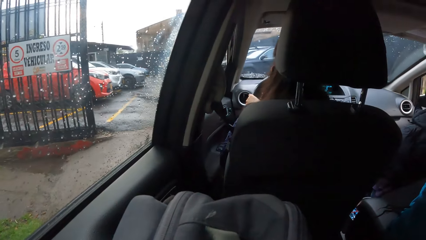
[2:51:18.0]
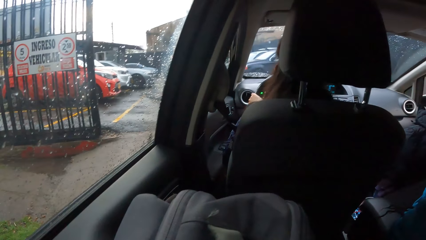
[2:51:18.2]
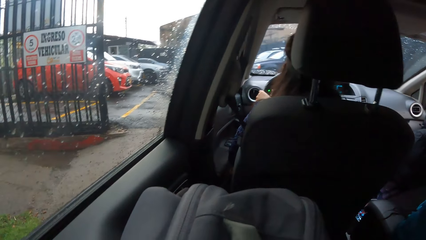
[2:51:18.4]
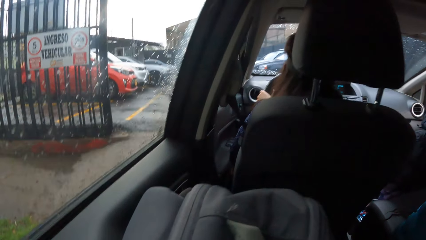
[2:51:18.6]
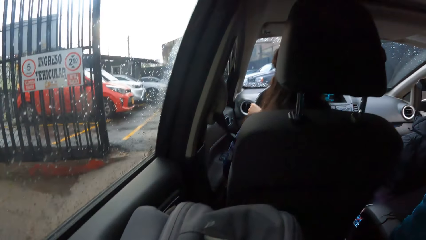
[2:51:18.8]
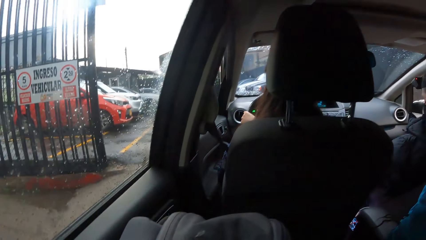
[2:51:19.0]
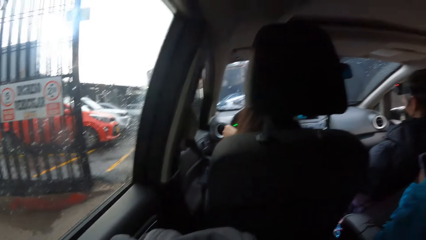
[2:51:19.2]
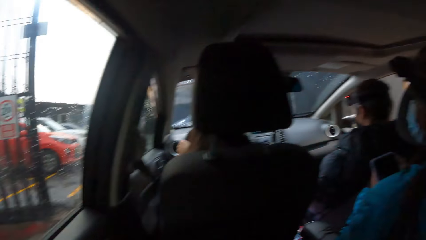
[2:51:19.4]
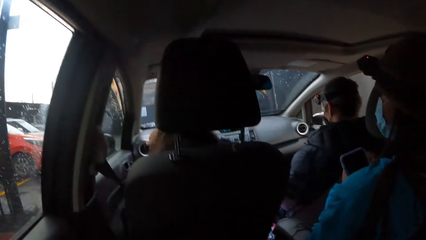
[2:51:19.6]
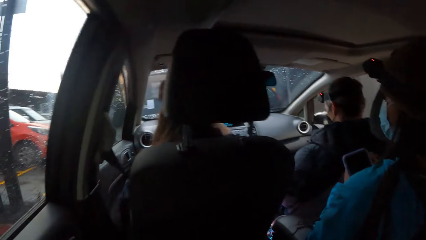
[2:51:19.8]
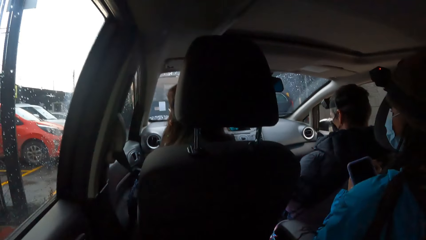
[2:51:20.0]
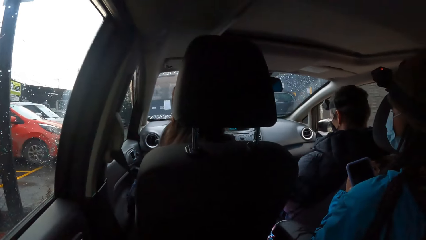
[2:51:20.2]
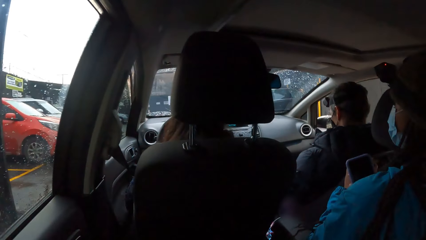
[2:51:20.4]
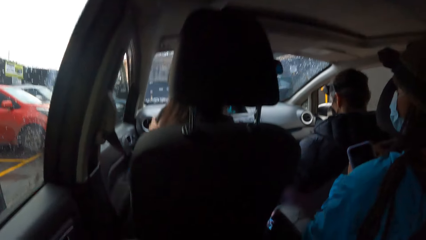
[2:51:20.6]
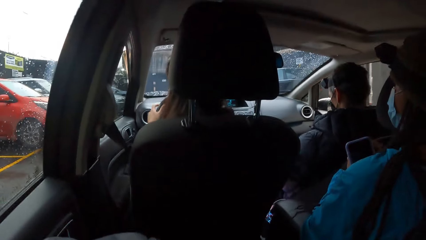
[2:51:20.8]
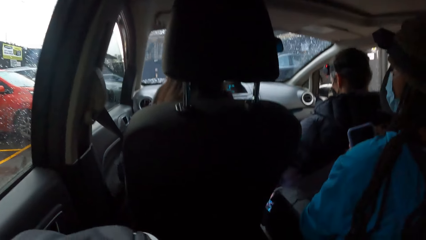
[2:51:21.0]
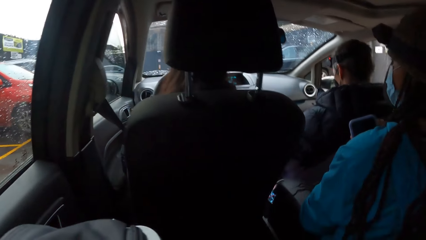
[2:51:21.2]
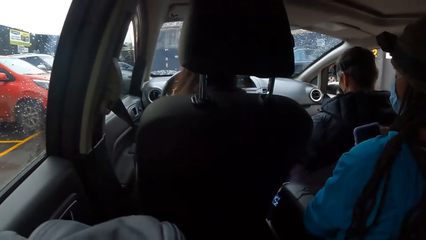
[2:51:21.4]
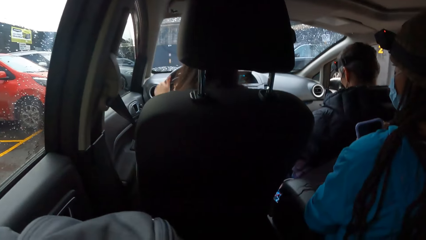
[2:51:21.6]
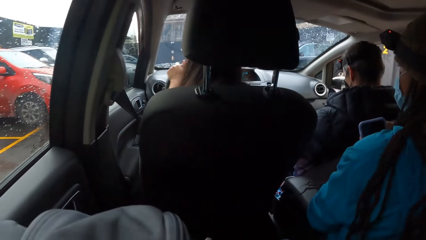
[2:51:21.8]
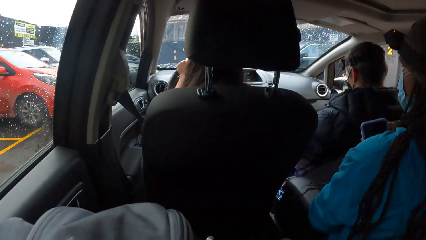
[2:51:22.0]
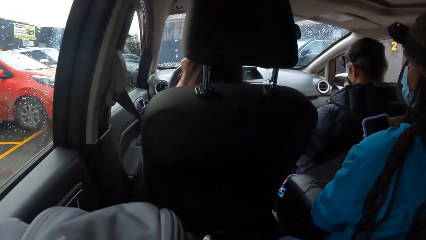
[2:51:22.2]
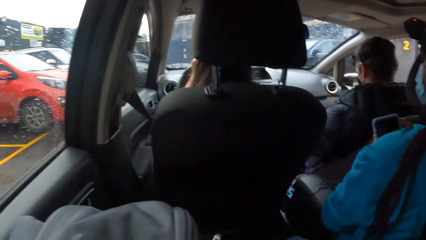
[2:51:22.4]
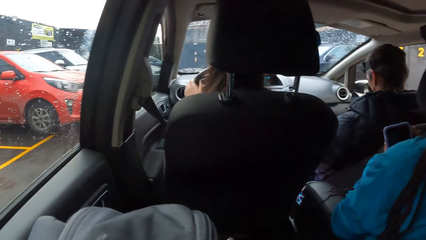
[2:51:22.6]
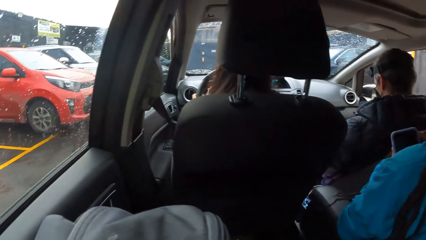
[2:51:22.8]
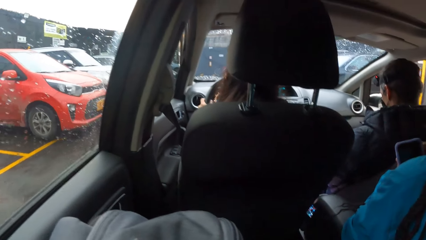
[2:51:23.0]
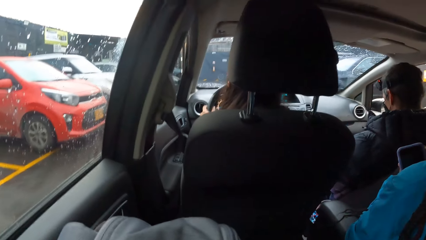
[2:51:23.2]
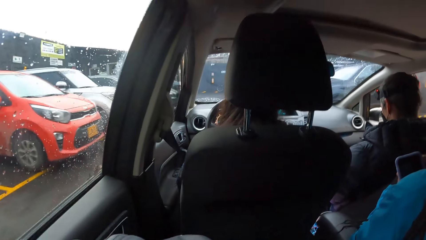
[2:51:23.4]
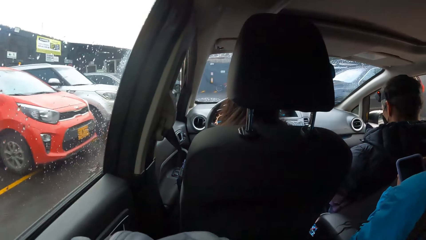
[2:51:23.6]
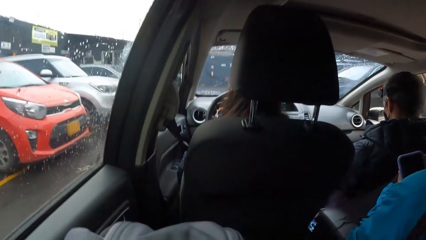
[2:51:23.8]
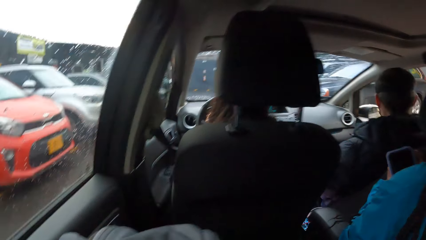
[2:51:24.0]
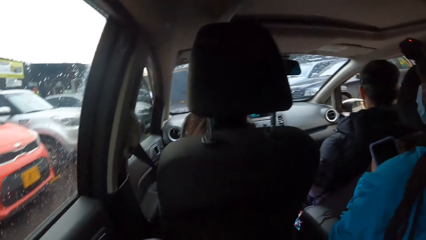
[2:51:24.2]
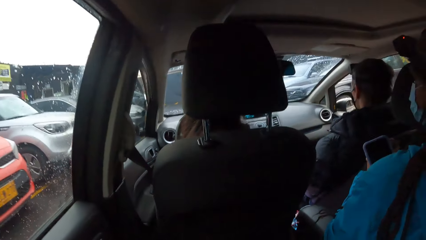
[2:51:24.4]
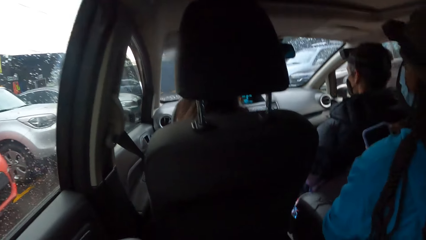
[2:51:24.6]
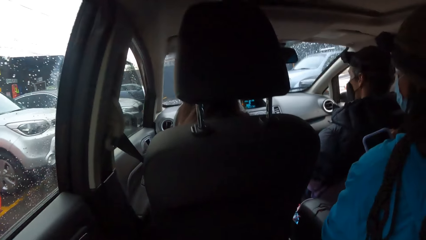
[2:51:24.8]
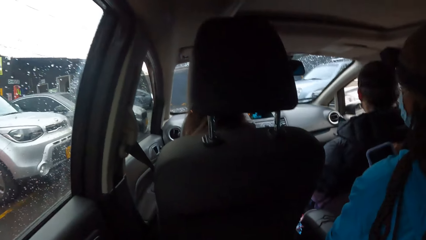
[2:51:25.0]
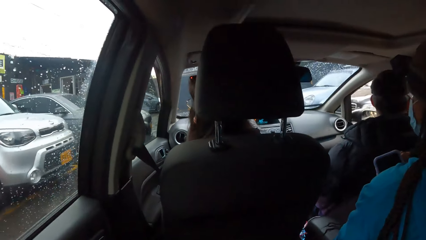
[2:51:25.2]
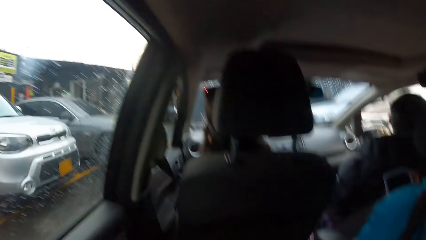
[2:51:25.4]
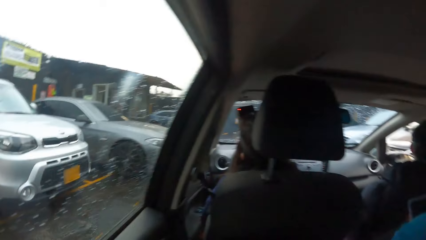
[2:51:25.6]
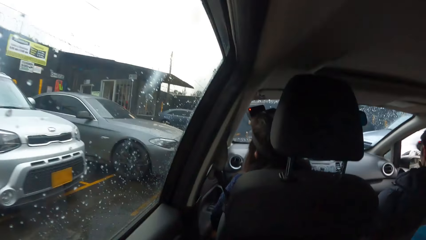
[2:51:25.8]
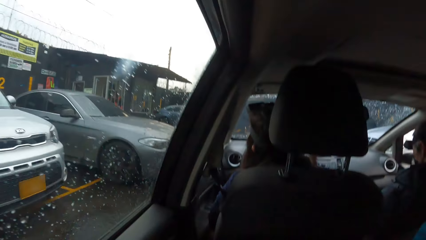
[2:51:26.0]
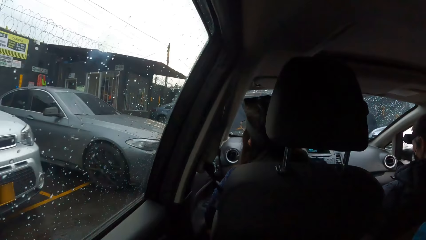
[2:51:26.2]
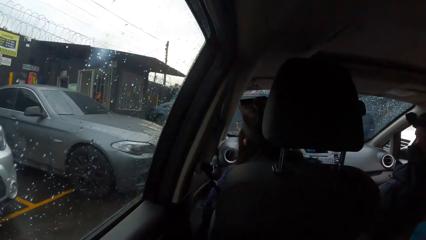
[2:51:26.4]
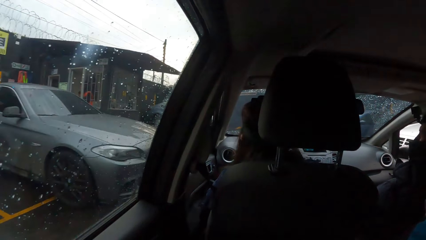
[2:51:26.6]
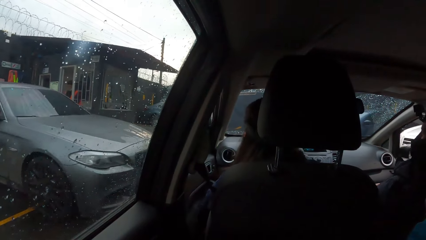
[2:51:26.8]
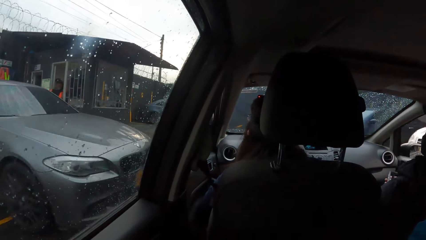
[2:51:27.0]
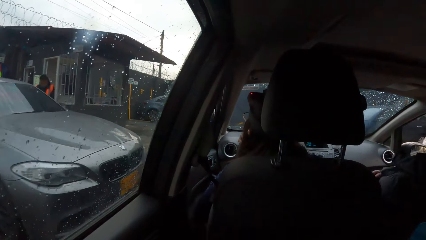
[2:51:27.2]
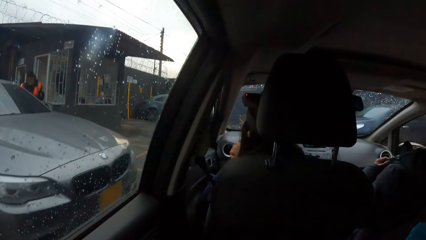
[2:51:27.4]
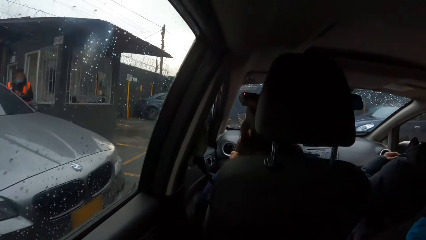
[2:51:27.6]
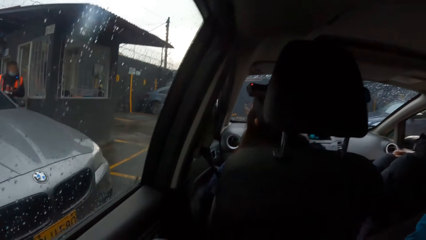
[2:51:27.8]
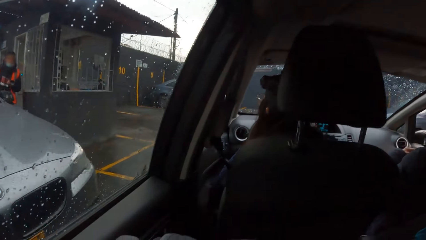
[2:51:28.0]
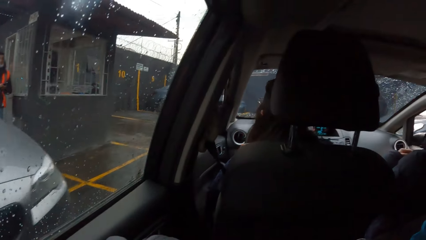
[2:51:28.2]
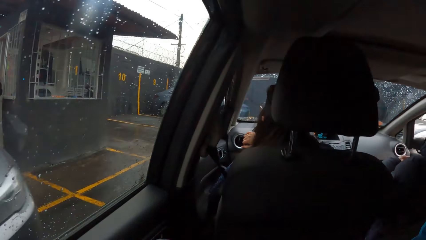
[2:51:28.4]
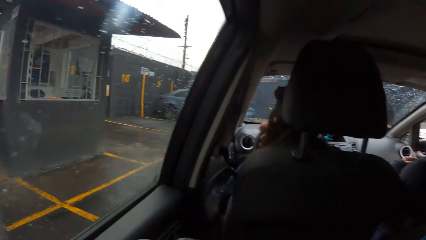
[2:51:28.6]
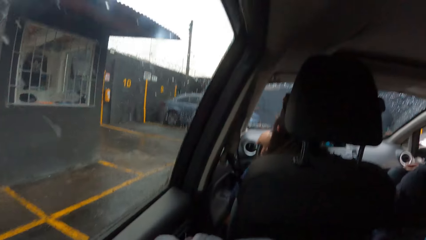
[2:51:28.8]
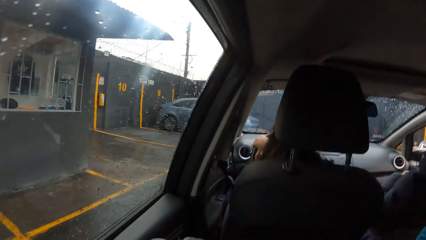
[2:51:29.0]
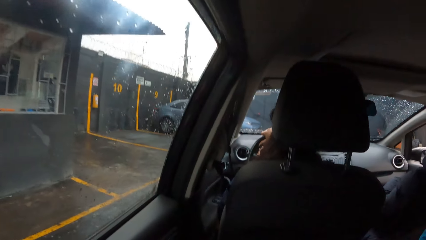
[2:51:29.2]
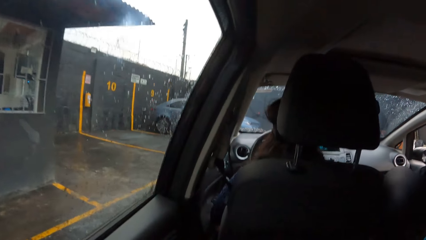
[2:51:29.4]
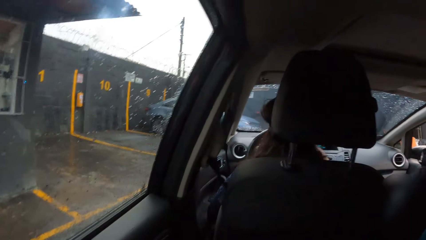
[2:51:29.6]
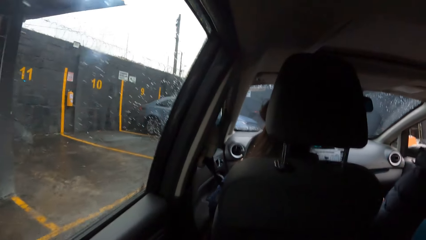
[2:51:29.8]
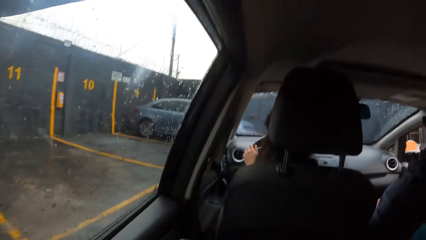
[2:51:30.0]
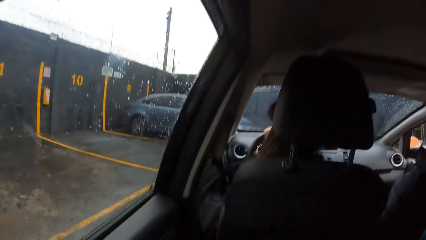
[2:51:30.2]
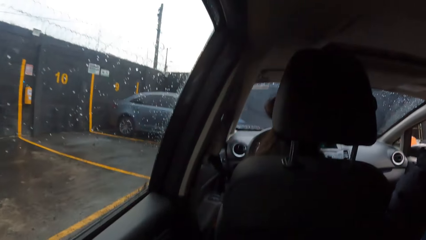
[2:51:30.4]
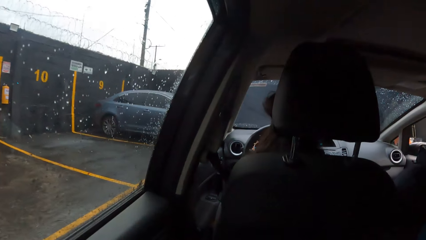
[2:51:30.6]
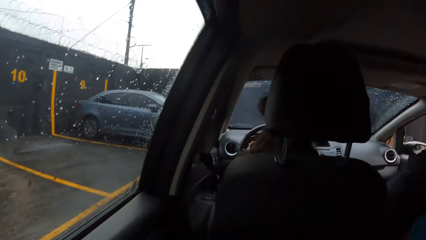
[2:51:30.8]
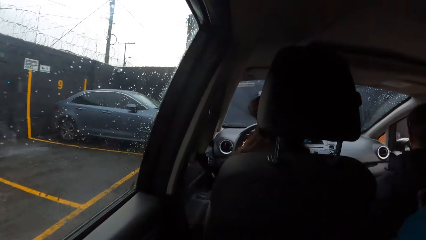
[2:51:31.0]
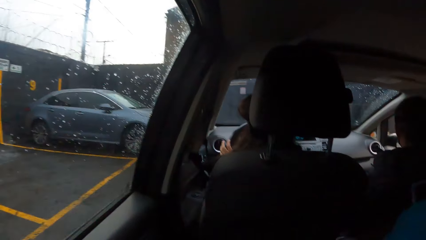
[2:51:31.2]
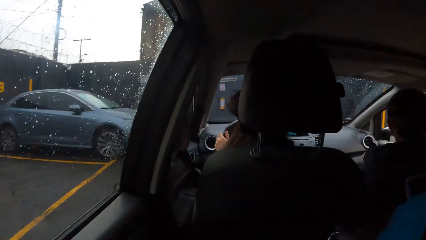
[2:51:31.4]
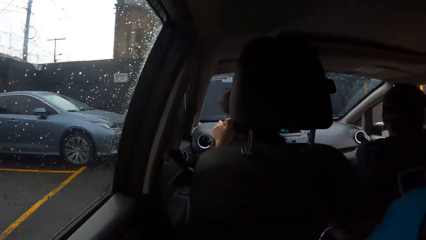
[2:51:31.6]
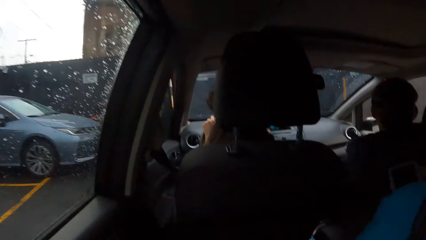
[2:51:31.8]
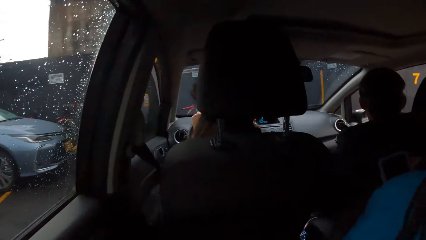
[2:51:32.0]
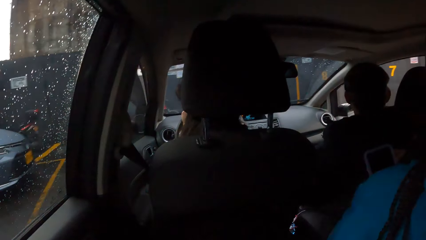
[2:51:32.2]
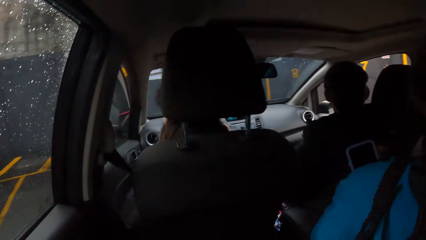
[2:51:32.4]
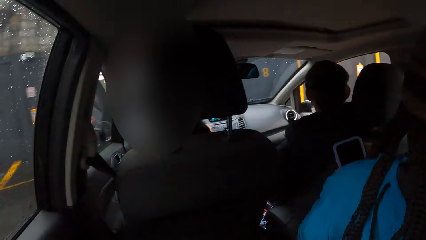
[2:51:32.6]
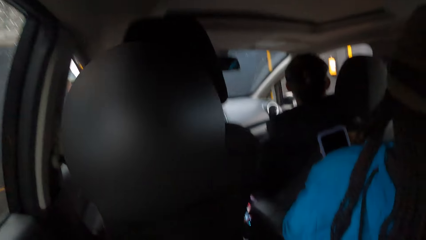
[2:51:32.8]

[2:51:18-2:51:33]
A woman holds a phone with both hands.
